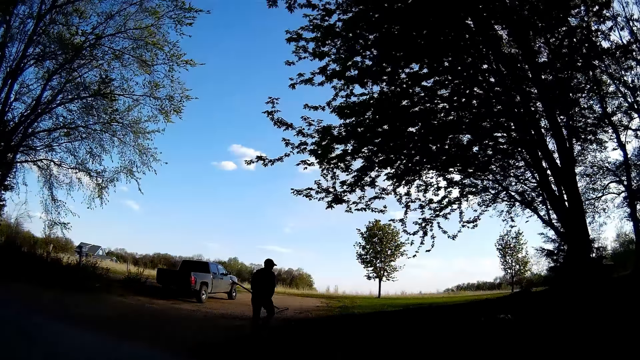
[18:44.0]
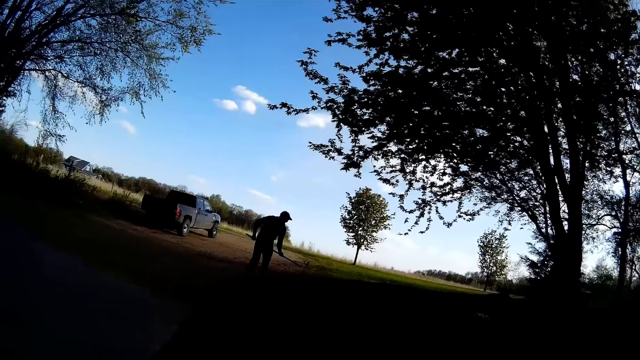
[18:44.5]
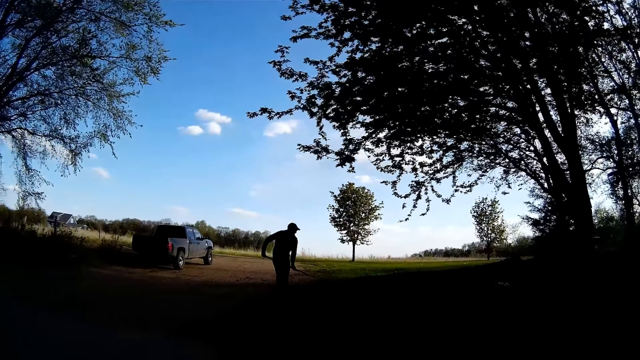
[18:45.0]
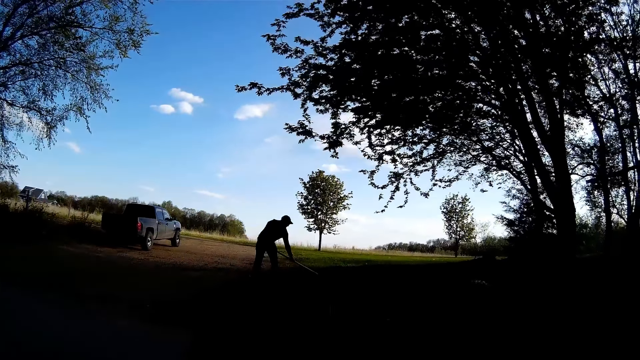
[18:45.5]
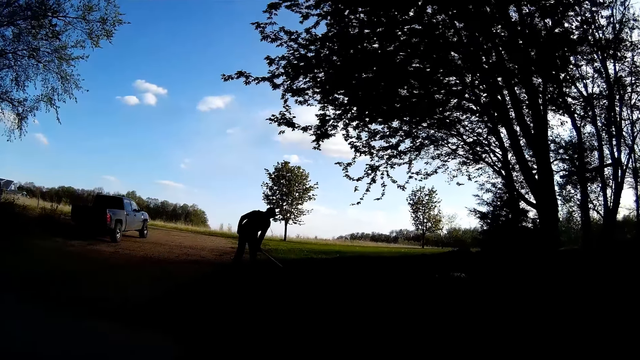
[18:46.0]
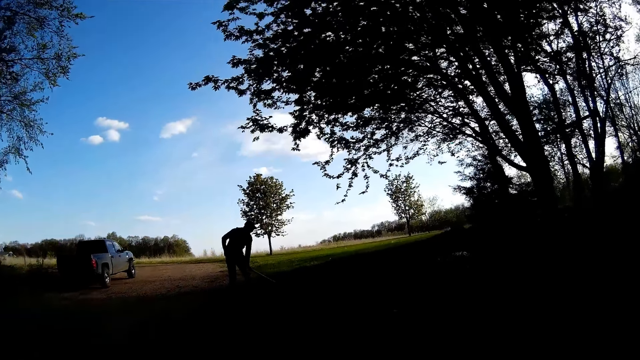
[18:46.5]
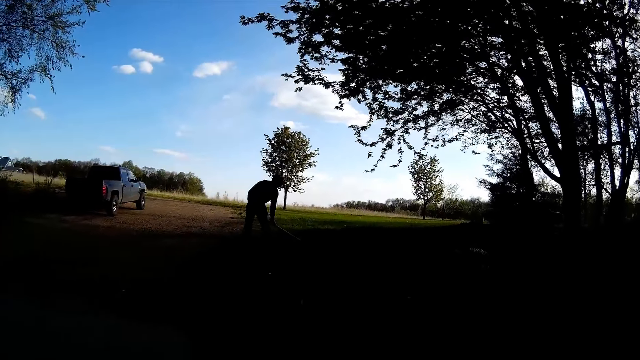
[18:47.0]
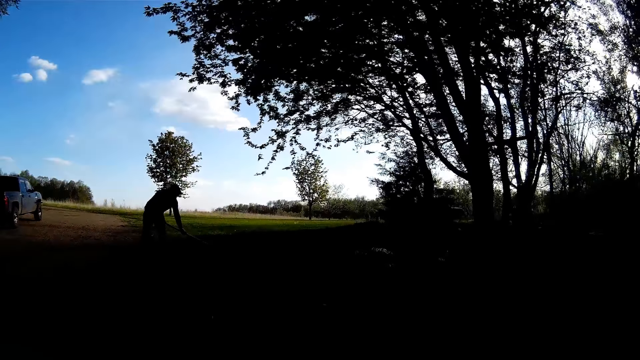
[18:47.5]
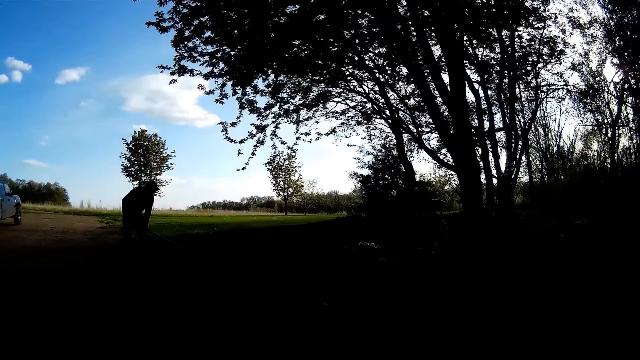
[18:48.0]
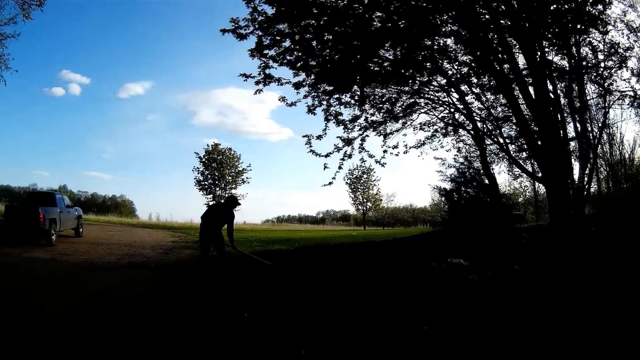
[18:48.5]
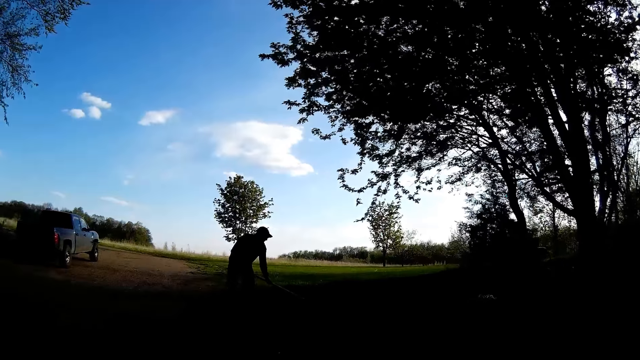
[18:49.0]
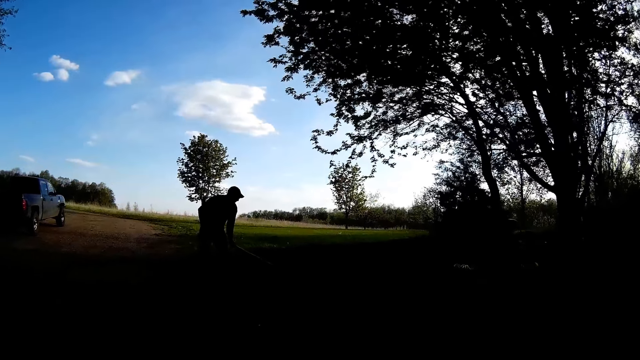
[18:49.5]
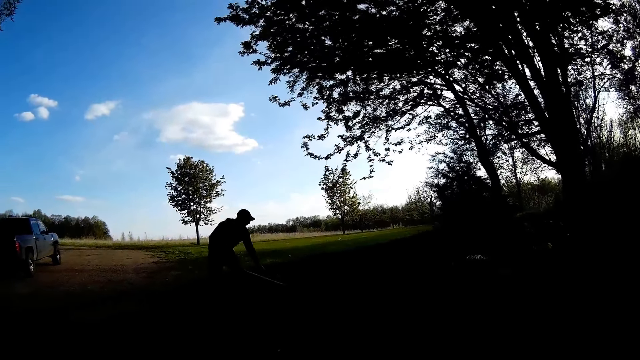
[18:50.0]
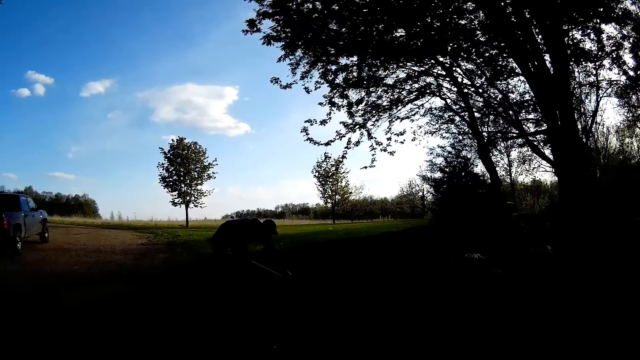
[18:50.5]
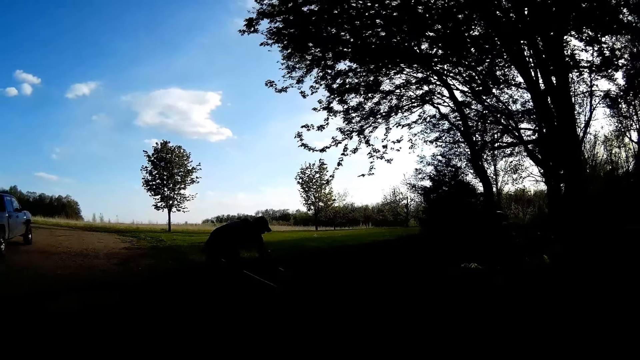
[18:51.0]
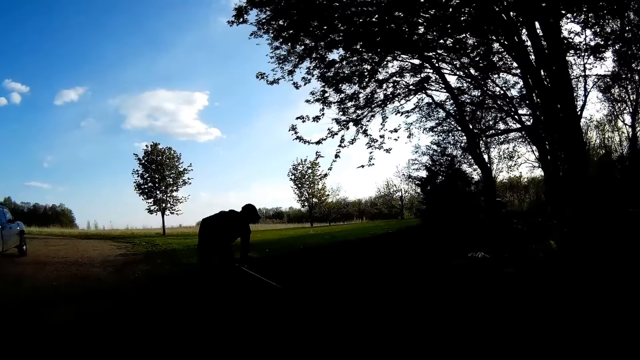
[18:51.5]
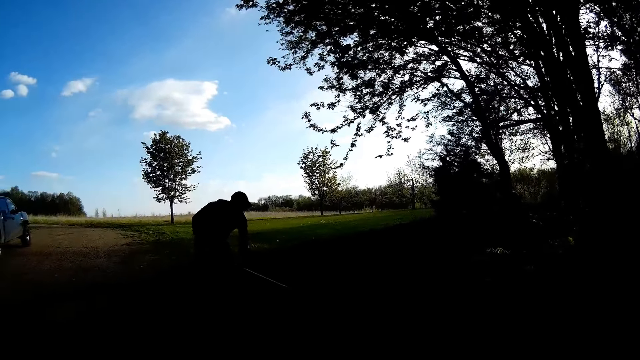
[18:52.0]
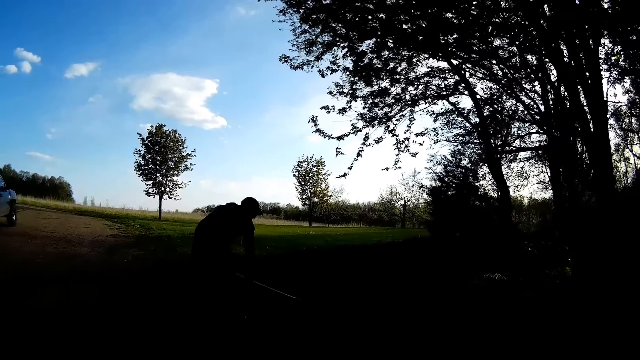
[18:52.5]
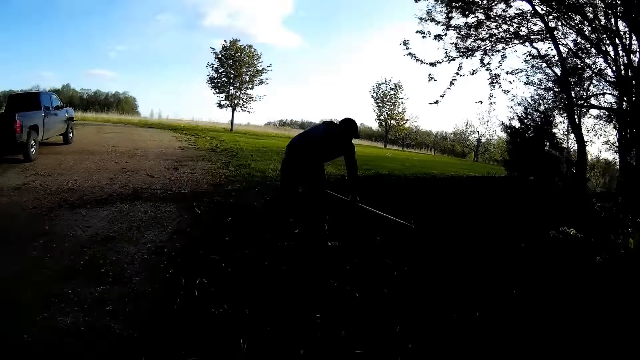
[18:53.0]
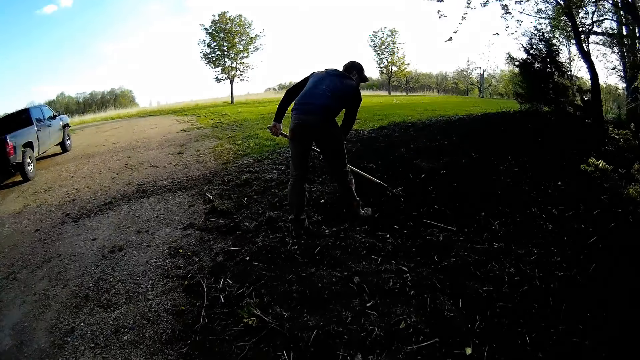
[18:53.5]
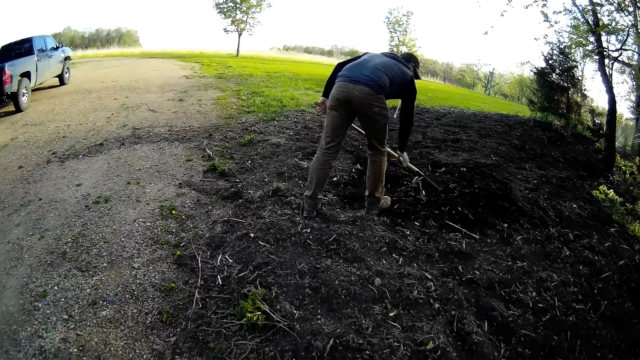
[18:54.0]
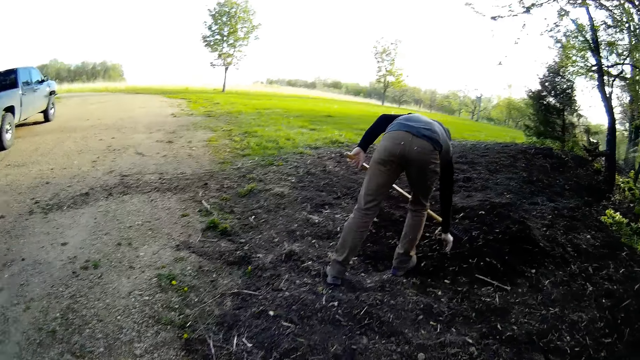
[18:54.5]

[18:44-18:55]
The camera wearer looks around. A man tills the soil with a rake in his two hands. The camera wearer walks. The man picks a dried root from the ground with his left hand. He drops the dried root from the ground with his left hand. He tills the soil with the rake in his two hands. The camera wearer converses with the man. The man picks up a dried root from the ground with his right hand.

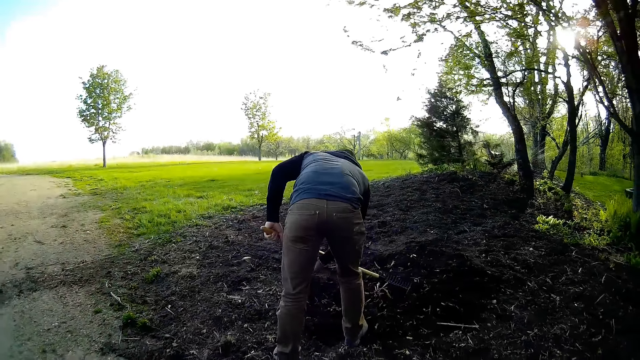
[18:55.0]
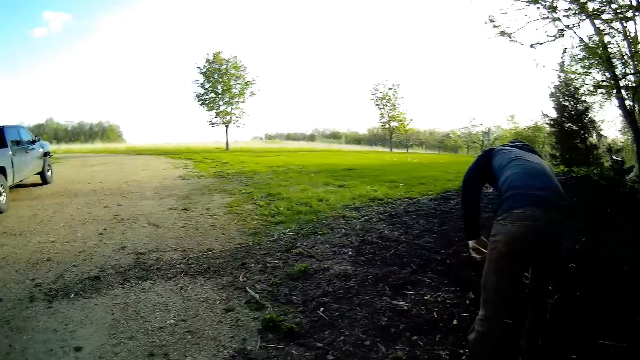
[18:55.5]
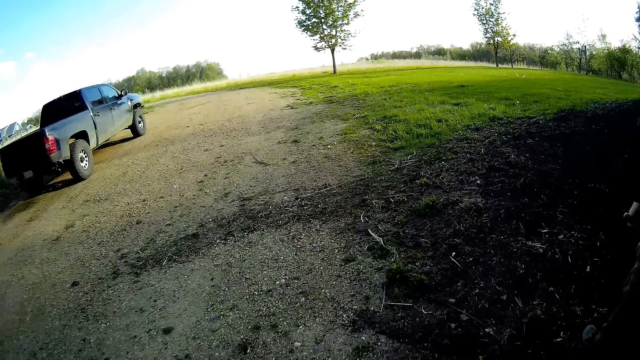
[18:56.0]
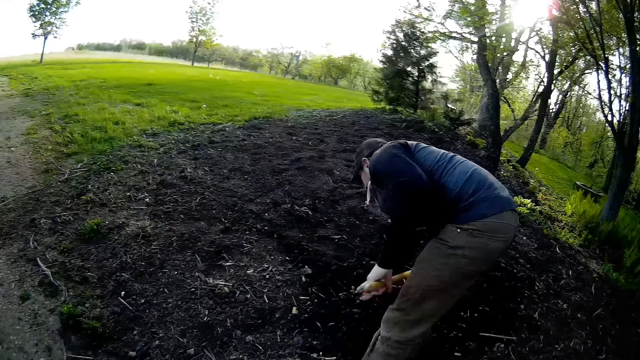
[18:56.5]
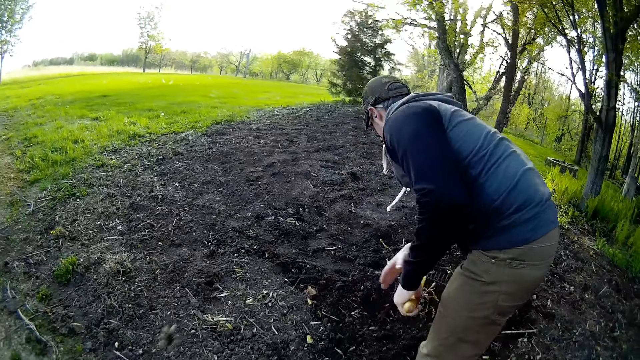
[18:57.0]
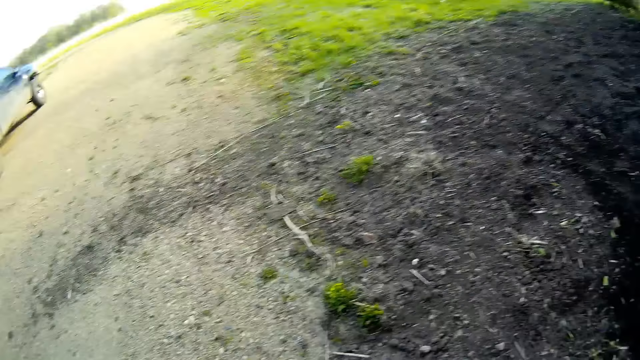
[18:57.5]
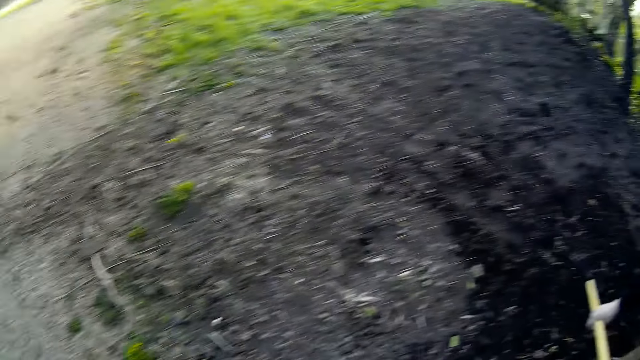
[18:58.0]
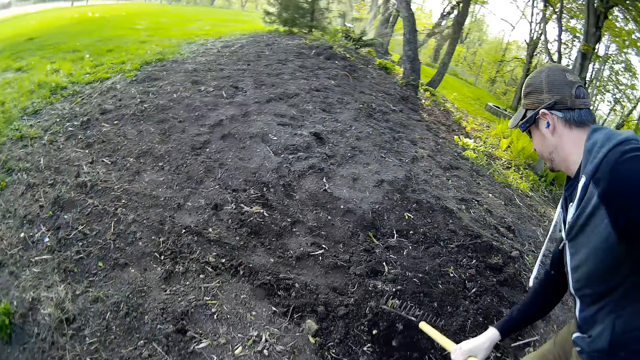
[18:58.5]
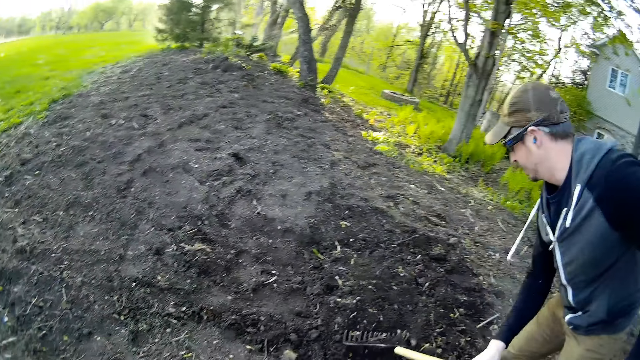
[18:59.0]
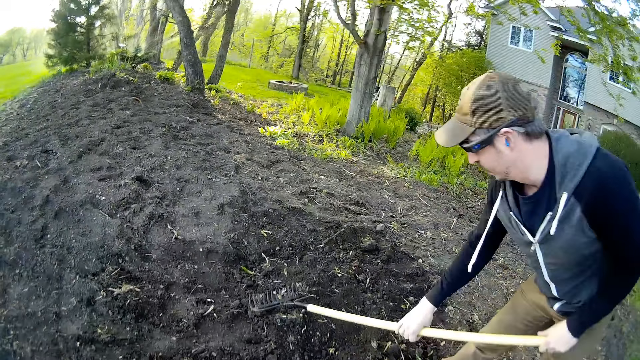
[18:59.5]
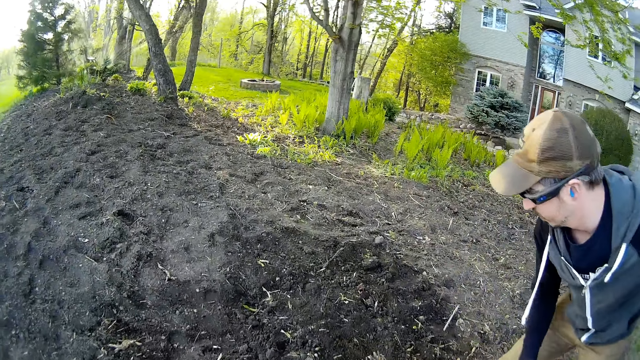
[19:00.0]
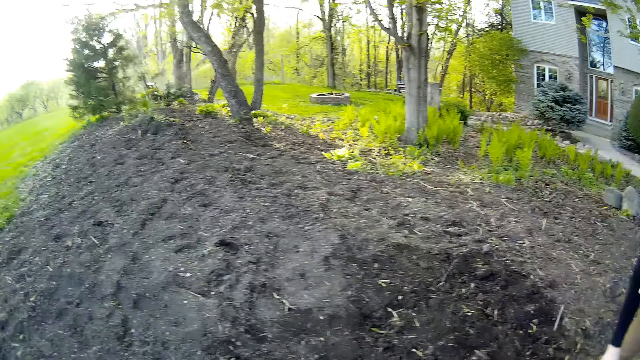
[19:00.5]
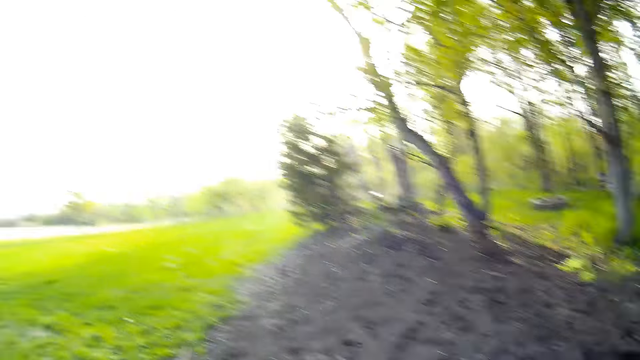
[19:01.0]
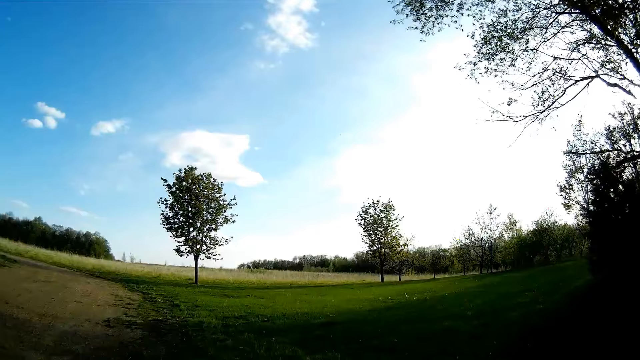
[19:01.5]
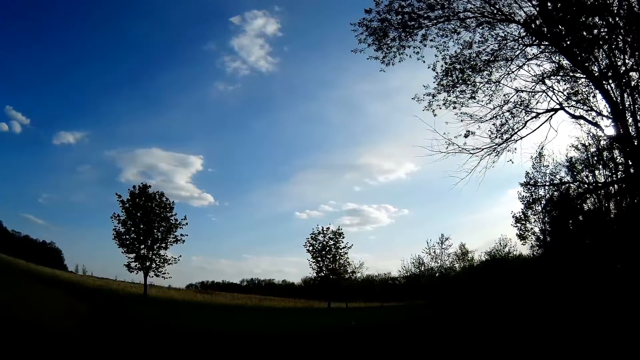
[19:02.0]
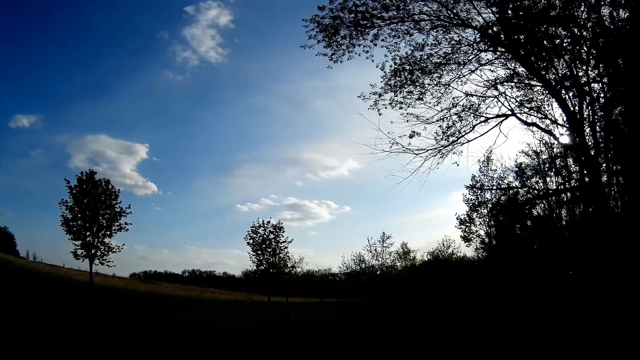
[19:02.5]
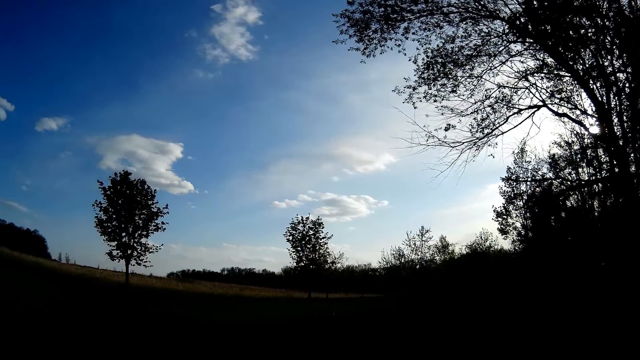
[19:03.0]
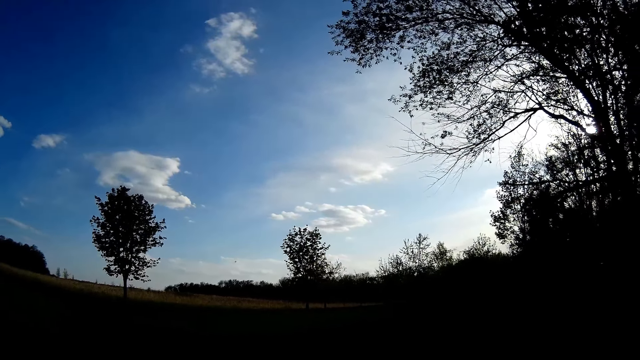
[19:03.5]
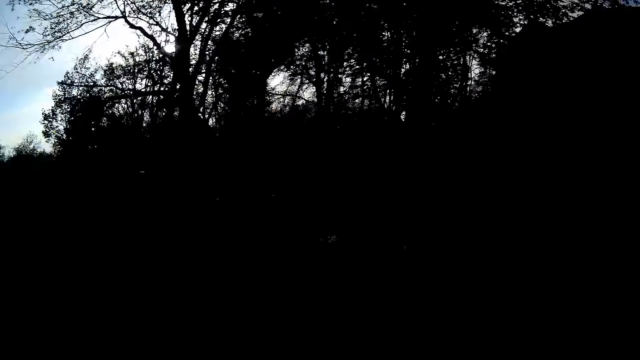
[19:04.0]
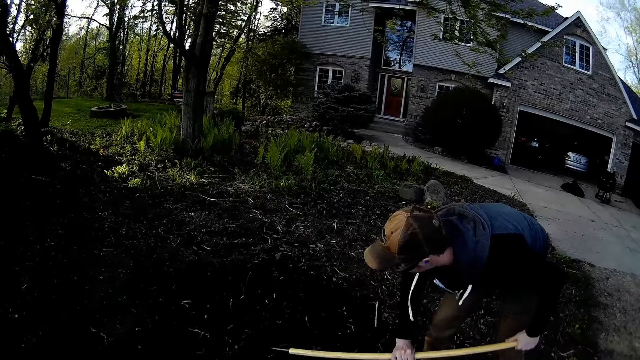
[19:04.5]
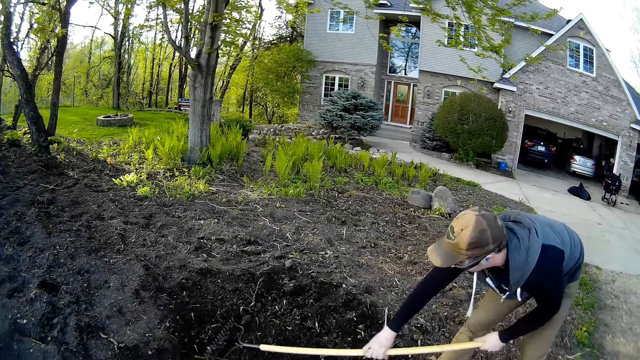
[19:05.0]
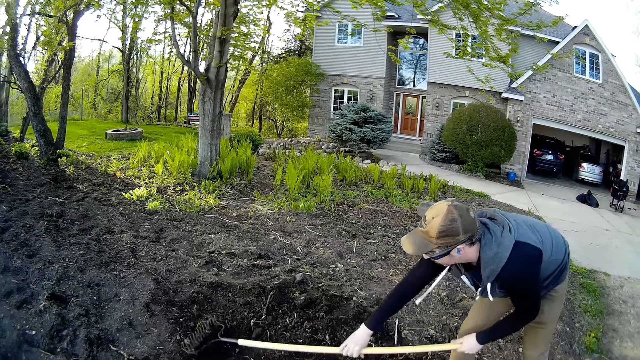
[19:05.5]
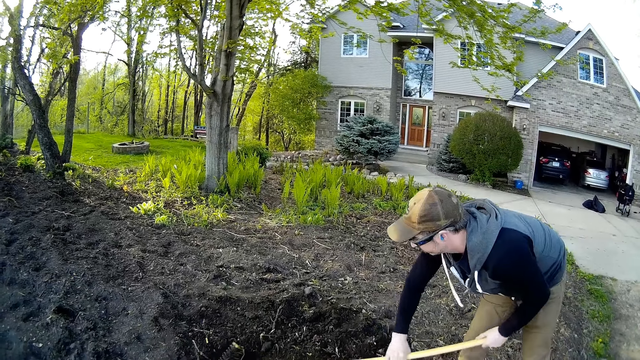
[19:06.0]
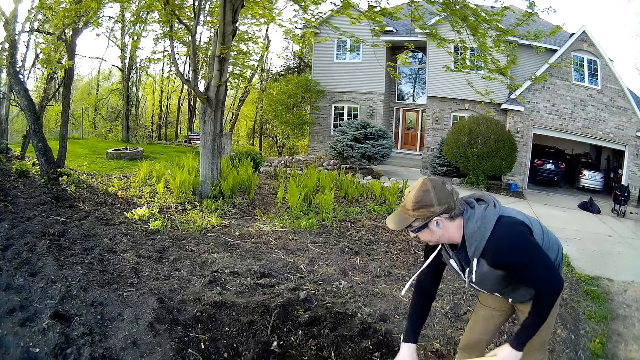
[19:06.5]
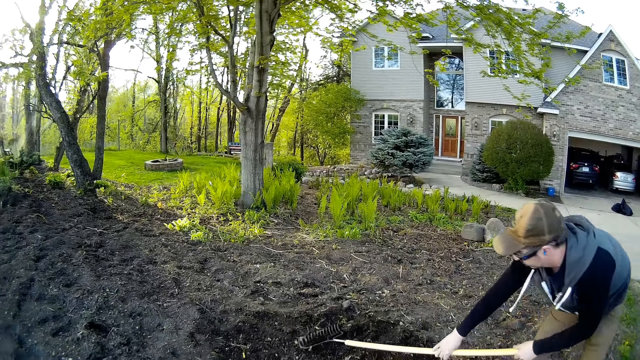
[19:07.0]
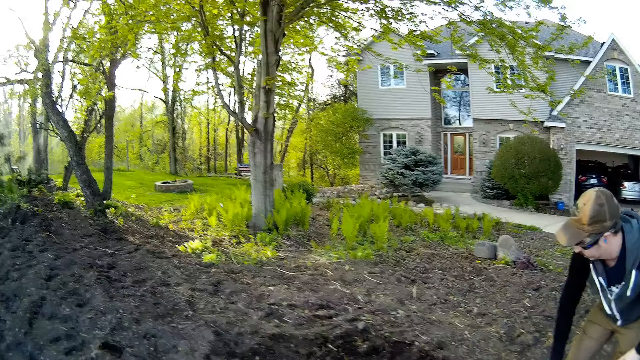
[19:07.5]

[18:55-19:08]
The man throws the dried root in his right hand on the ground. He picks up a dried root from the ground with his right hand, and throws the dried root in his right hand on the ground. He tills the soil with the rake in his two hands. The camera wearer looks around. They talk with the man. The man levels the soil with the rake.
